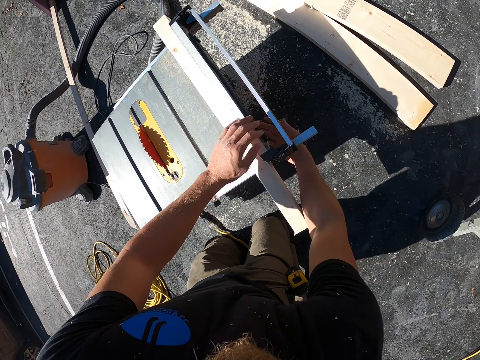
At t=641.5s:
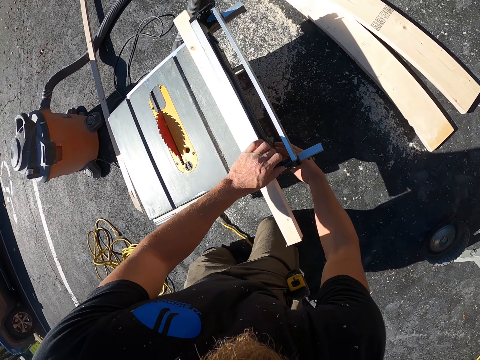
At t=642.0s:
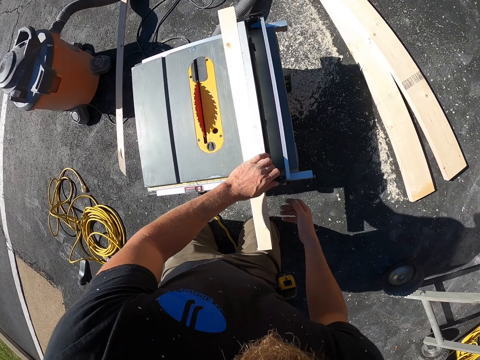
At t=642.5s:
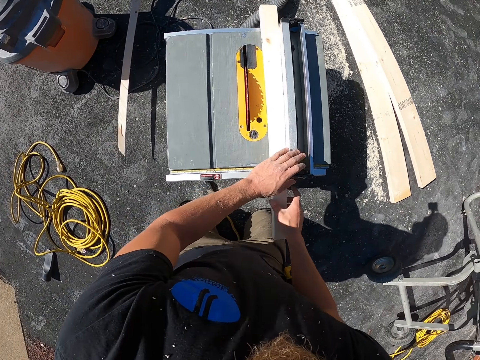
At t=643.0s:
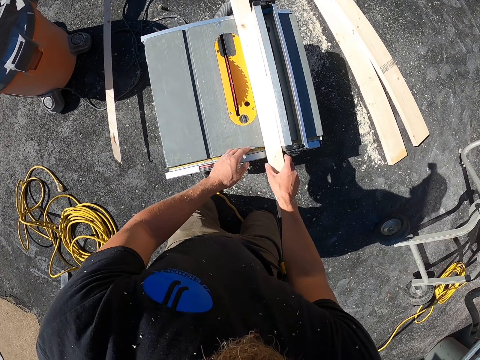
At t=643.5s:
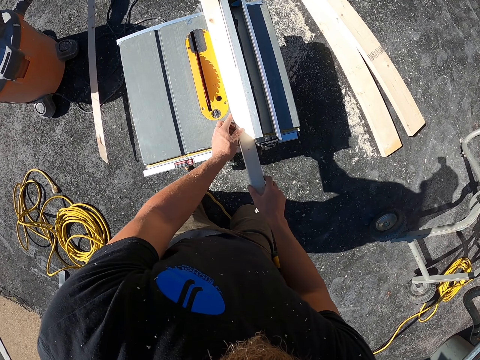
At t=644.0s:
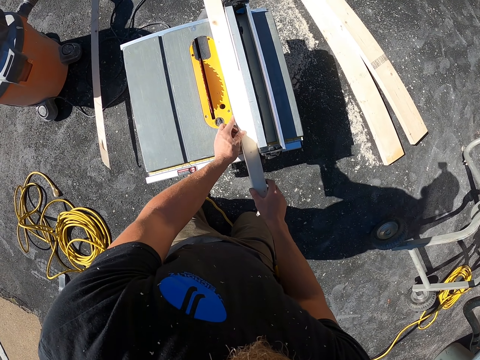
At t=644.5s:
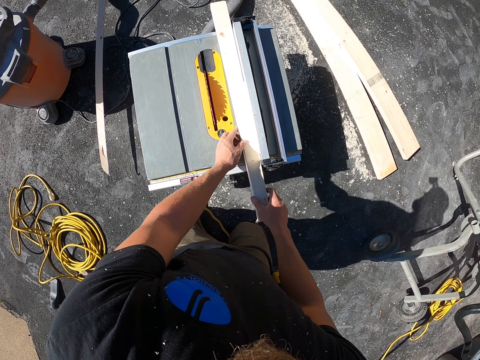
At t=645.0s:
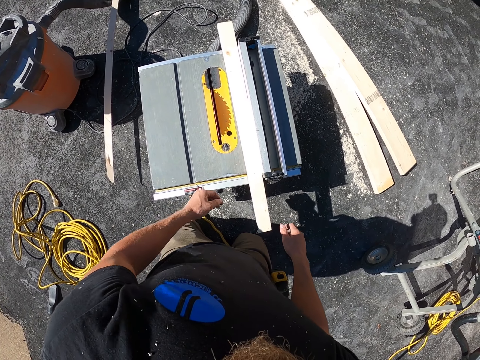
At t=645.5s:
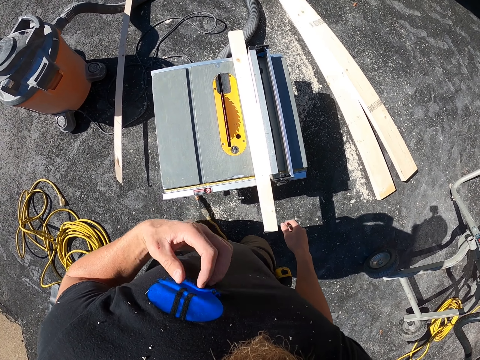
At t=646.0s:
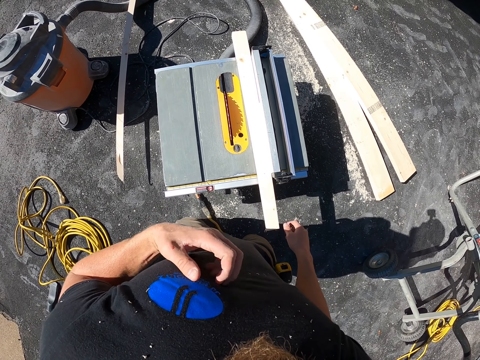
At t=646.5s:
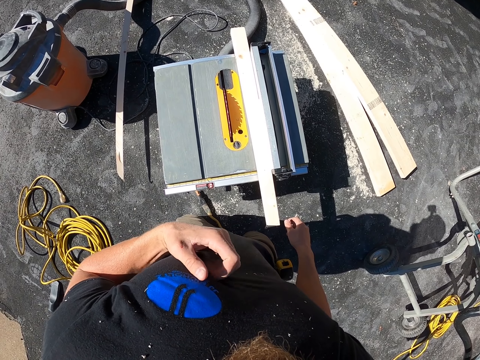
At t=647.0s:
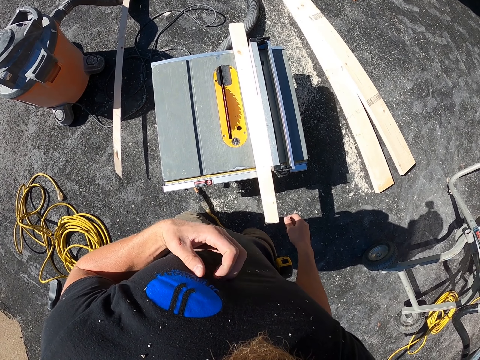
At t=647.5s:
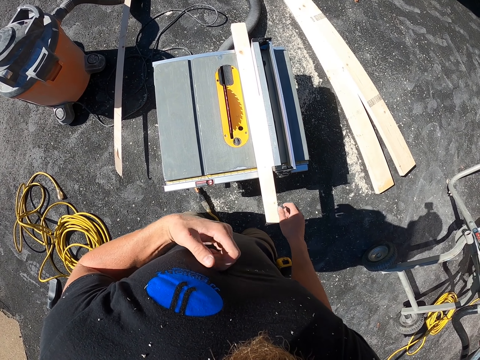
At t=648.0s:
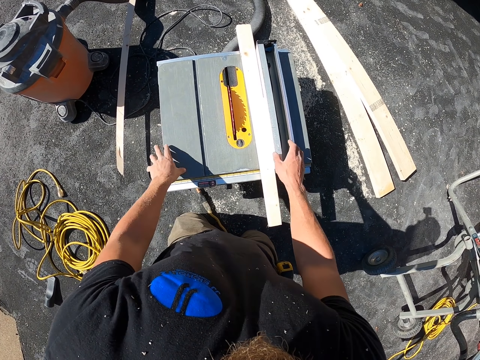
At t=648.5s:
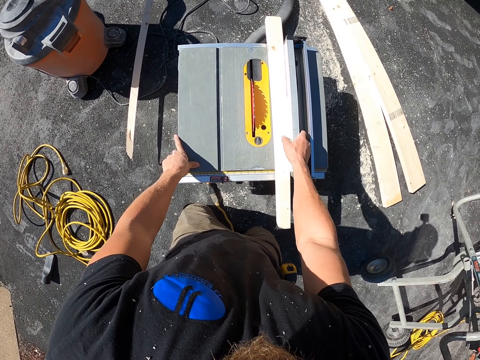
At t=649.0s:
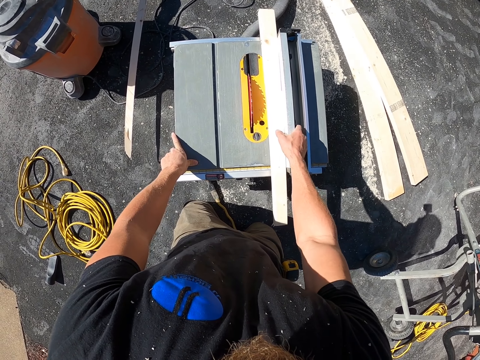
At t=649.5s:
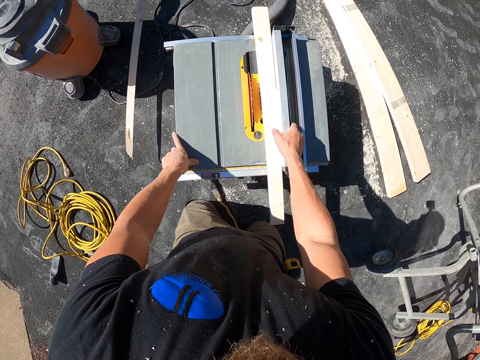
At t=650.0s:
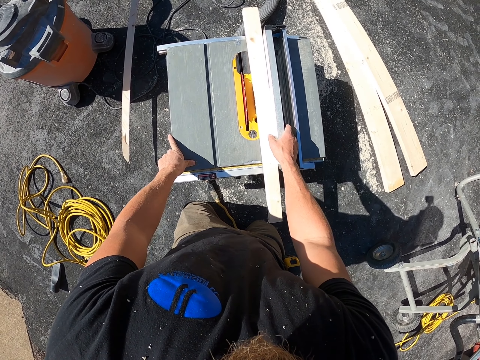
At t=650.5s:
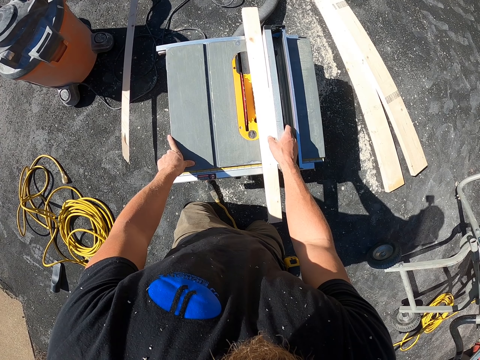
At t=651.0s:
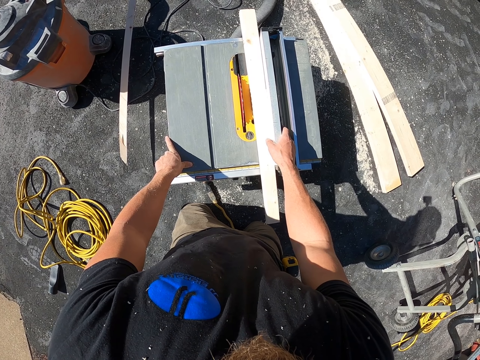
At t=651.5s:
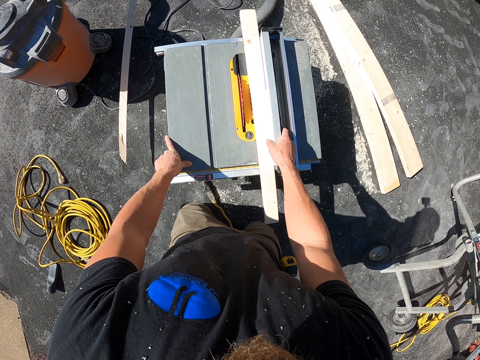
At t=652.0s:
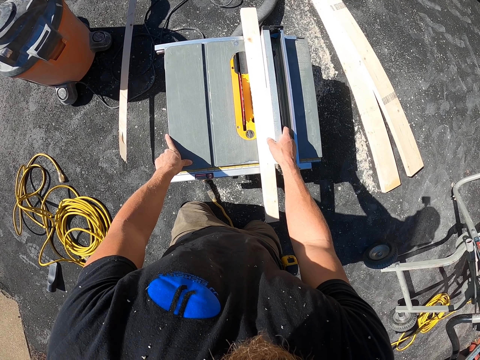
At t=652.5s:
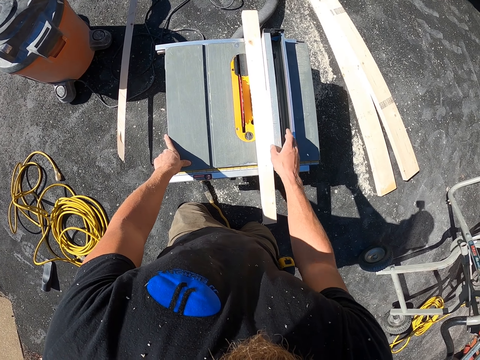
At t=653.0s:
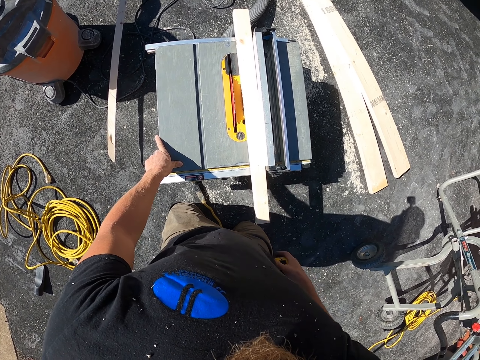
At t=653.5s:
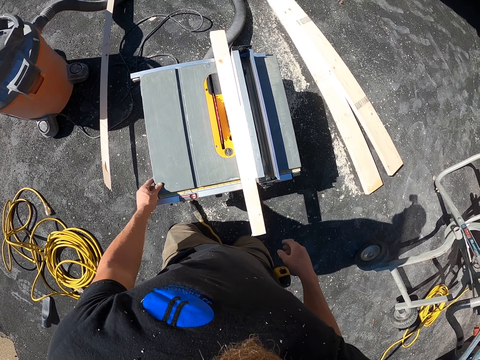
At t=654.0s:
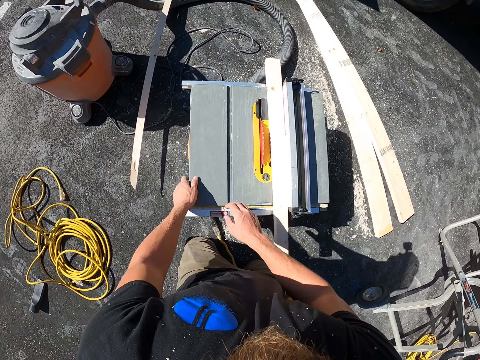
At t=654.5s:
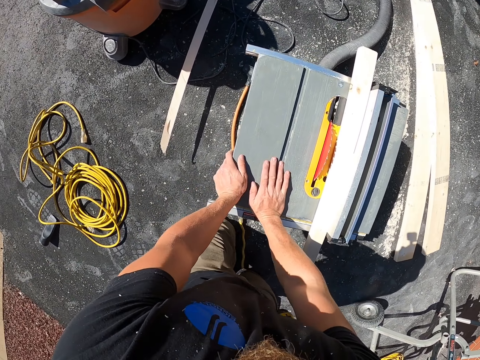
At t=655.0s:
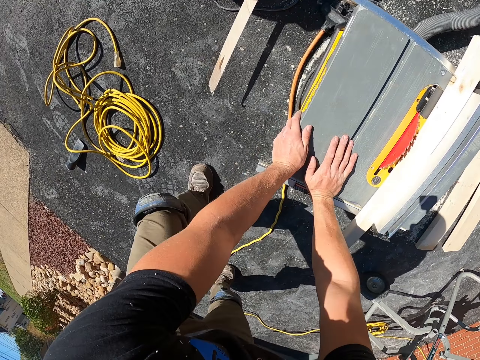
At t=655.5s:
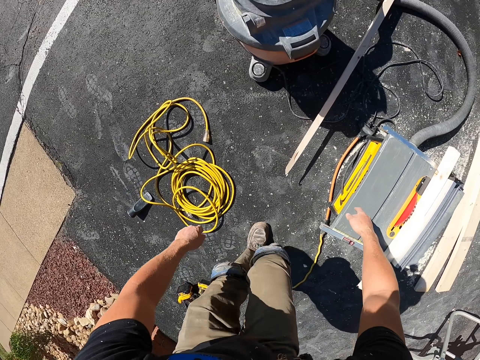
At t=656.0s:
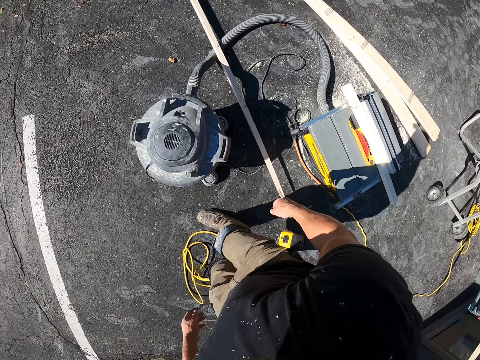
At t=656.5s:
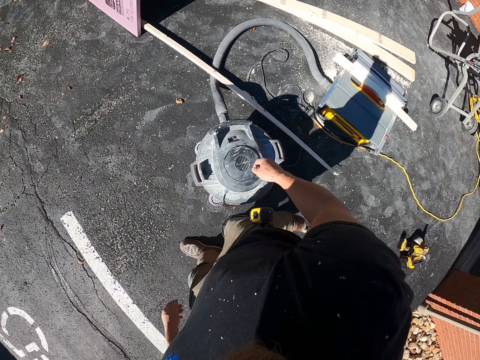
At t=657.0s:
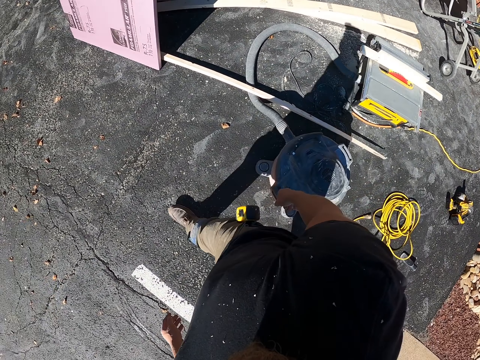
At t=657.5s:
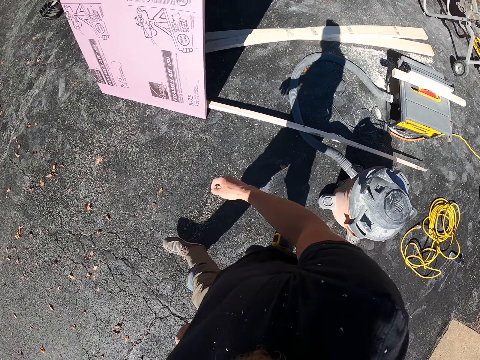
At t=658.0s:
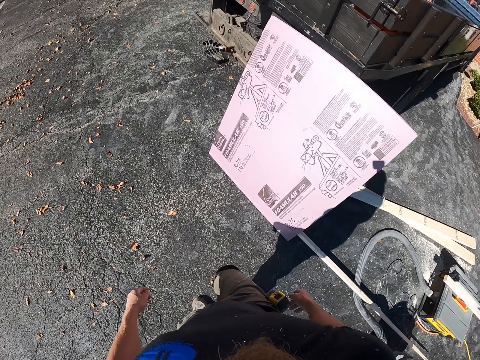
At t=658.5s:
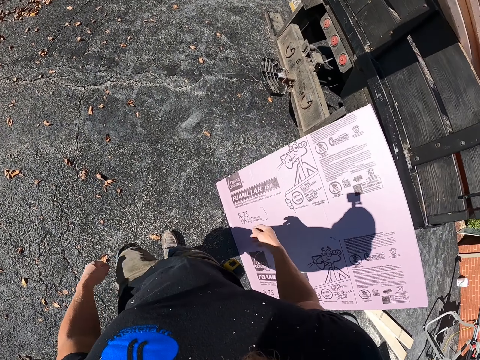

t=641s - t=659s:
The camera wearer does something with the hand. He moves the wood with the hand. He moves the part of the cutting machine. He holds the wood with both hands. He aligns the wood with the hand. He scratches his chest. He puts the hand on the cutting machine. He moves the cutting machine. He aligns the wood with the hand. He holds the piece of wood. He touches the tape measure. He holds the machine with both hands. He walks towards the lorry.

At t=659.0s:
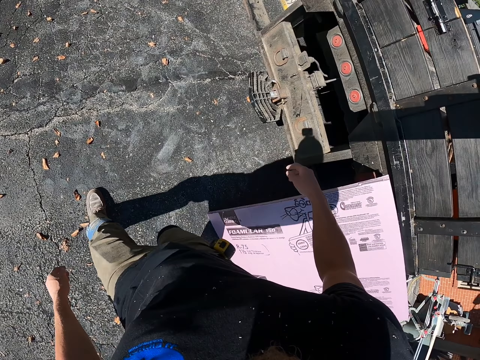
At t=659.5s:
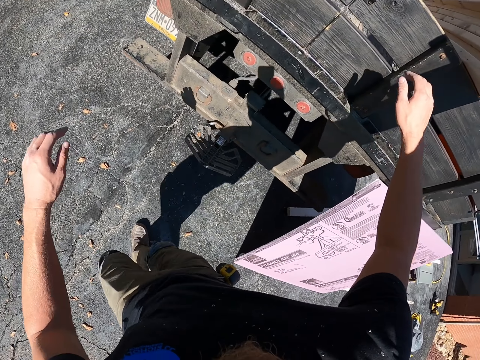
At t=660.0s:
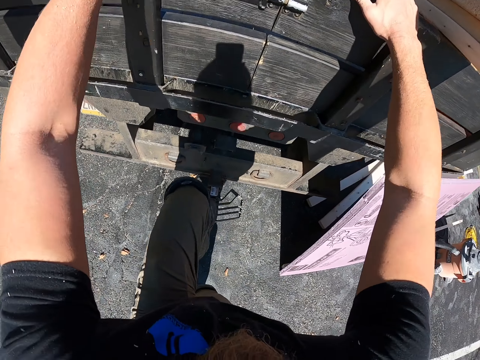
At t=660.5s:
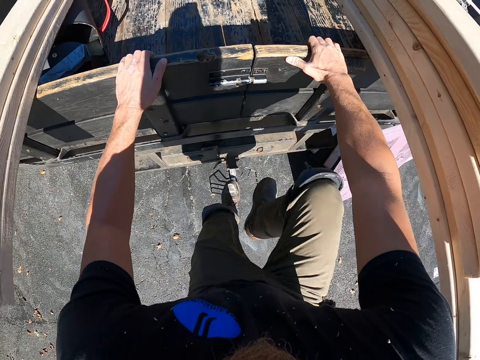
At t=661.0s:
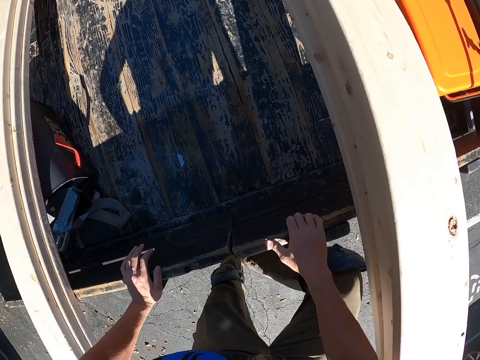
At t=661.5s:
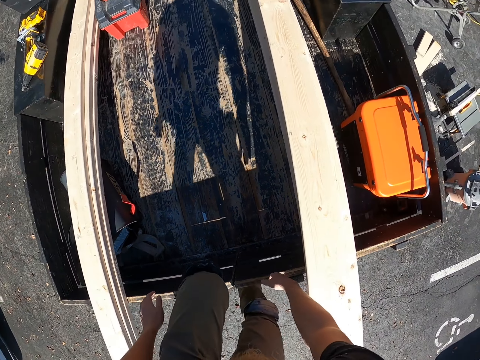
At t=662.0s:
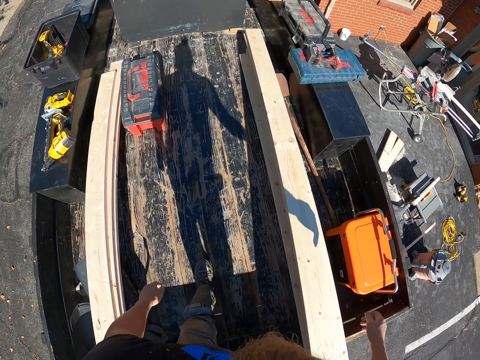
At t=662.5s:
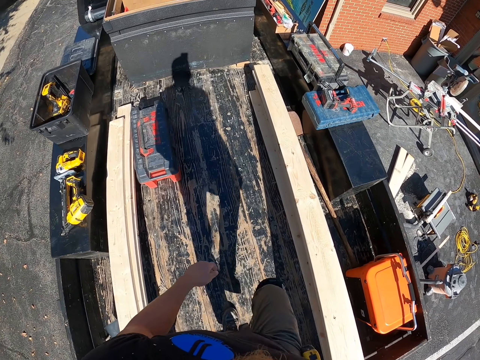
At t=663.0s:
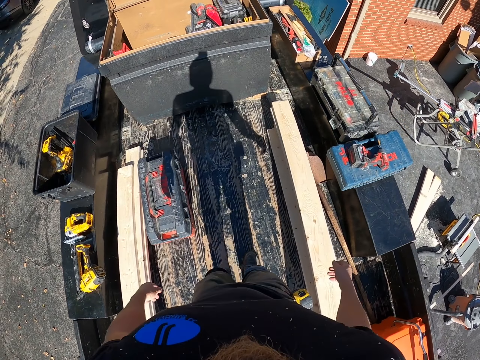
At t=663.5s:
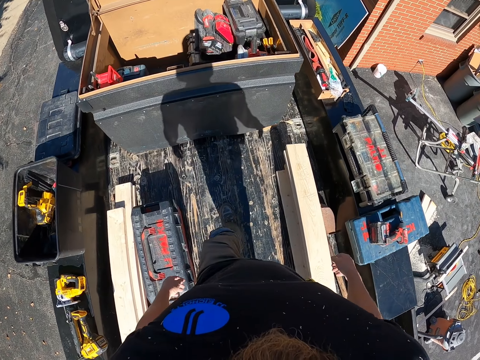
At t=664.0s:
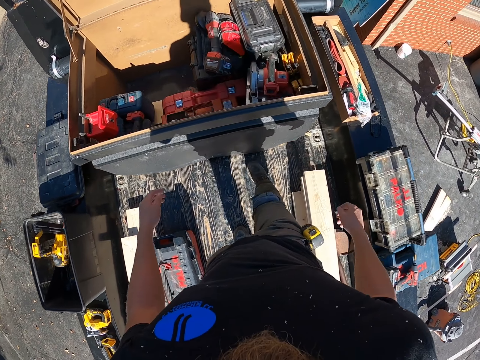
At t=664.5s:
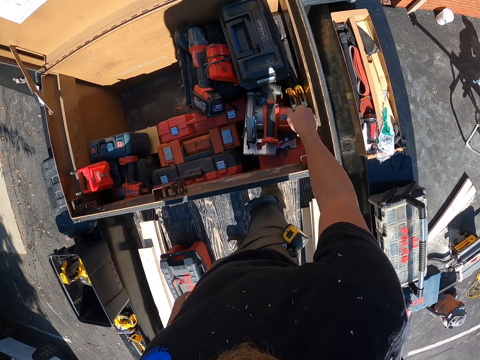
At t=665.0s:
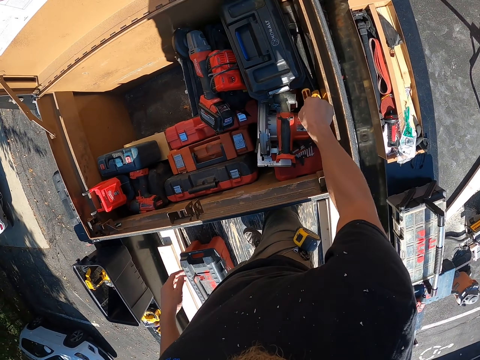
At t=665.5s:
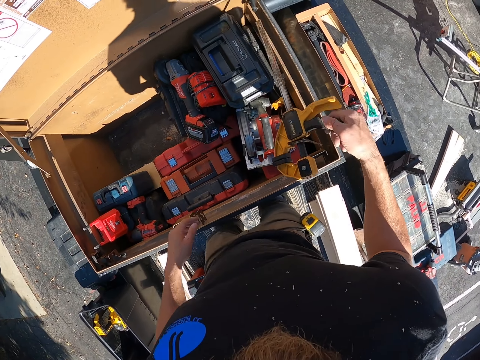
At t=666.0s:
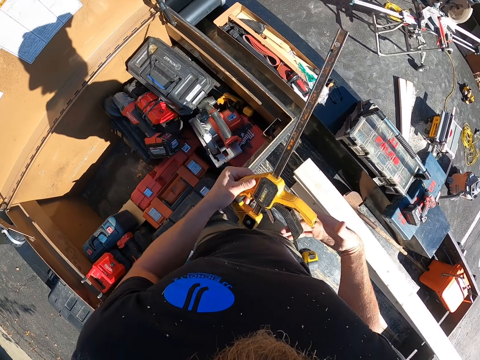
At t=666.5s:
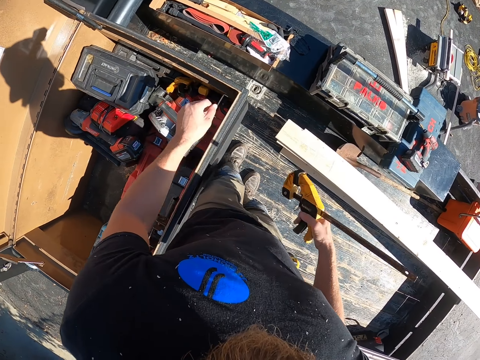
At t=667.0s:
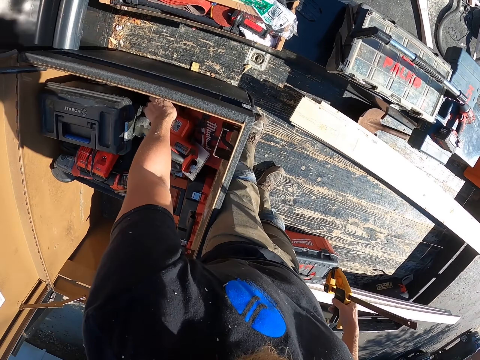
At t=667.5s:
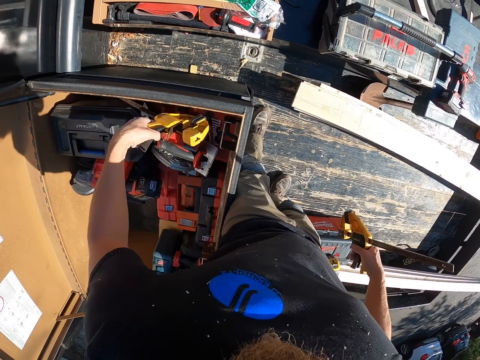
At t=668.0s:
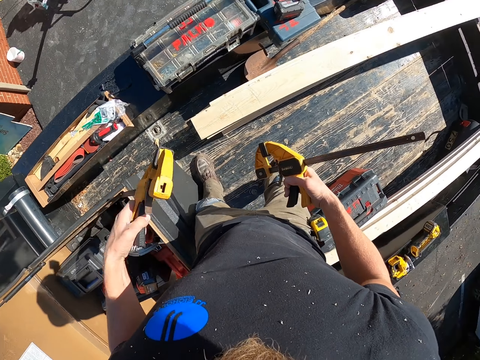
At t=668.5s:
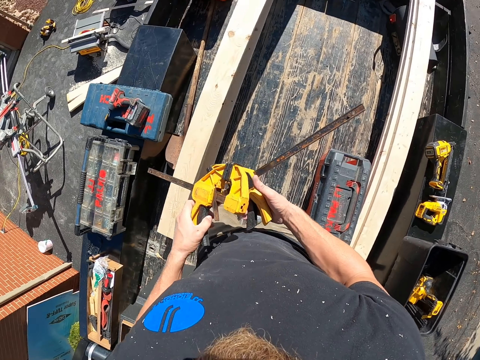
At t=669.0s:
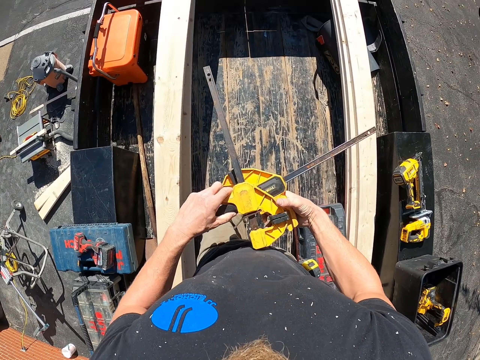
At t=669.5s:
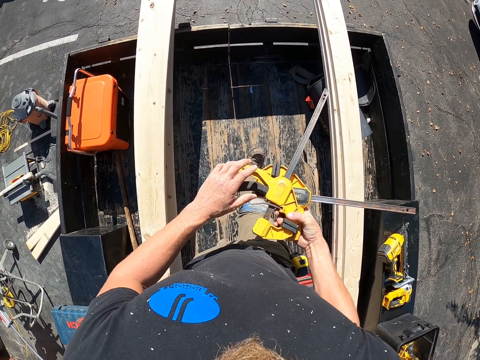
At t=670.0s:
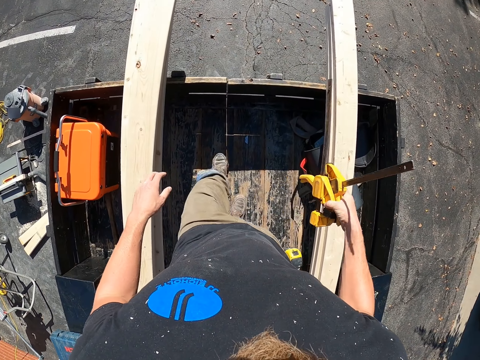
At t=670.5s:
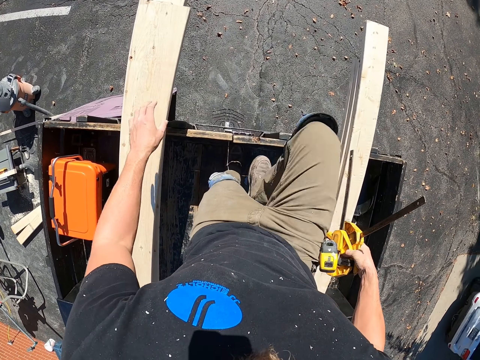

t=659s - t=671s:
The camera wearer climbs the lorry or vehicle truck. They walk on the vehicle truck. They pick a saw or wood holder from the box. They hold the wood holder. They place the saw in the other hand. They pick a saw from the box. They hold the wood holders. They place the saw in the other hand. They walk on the vehicle truck.
